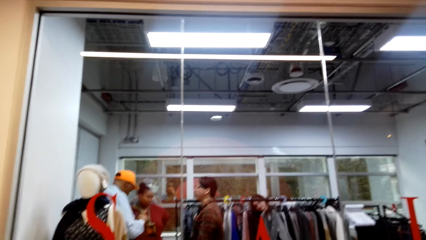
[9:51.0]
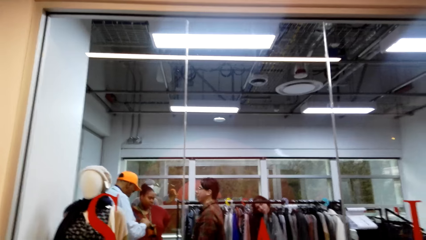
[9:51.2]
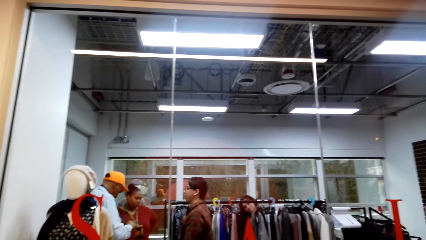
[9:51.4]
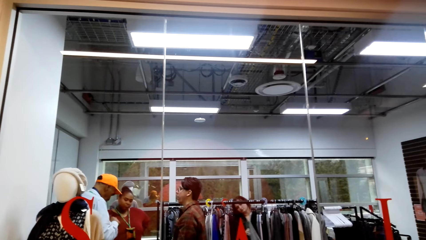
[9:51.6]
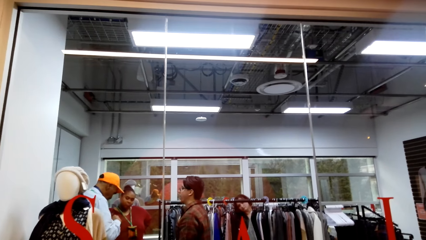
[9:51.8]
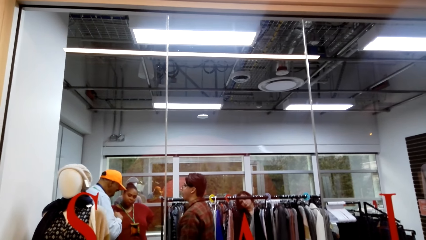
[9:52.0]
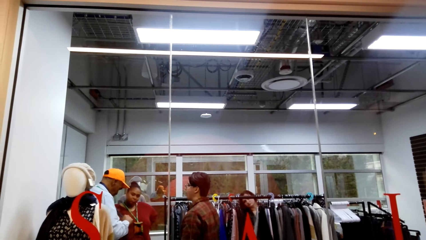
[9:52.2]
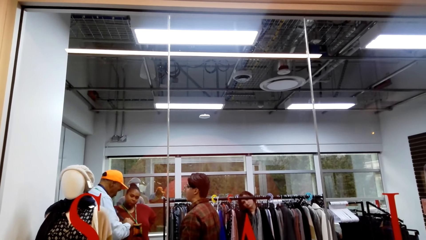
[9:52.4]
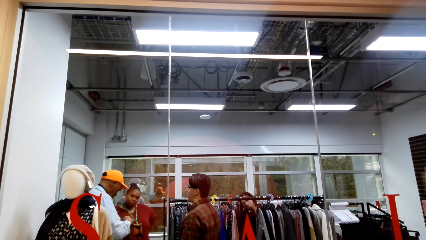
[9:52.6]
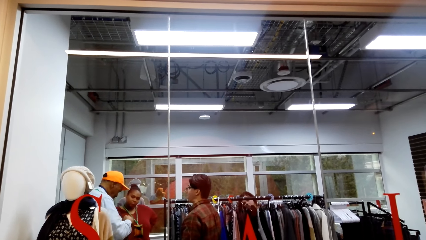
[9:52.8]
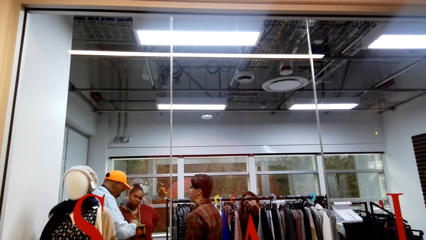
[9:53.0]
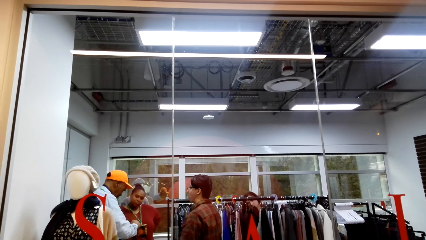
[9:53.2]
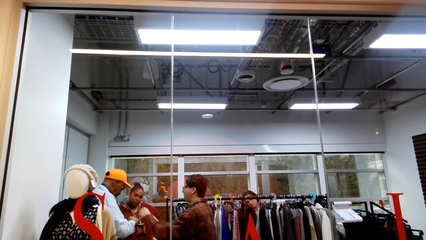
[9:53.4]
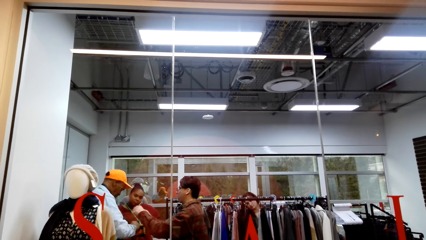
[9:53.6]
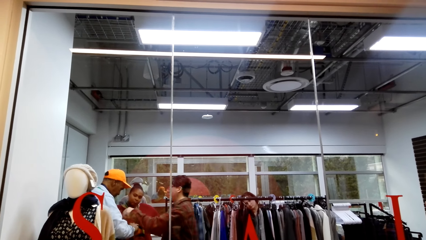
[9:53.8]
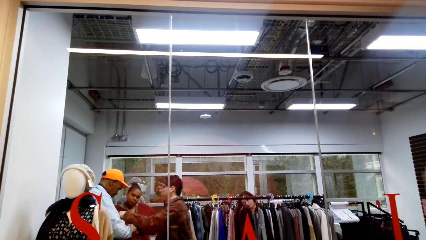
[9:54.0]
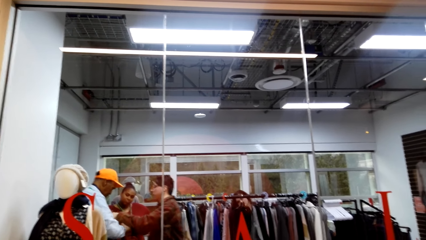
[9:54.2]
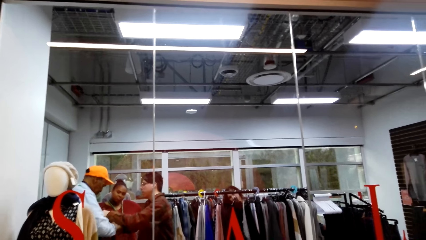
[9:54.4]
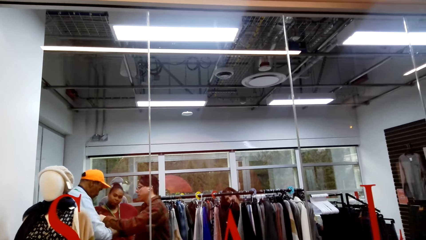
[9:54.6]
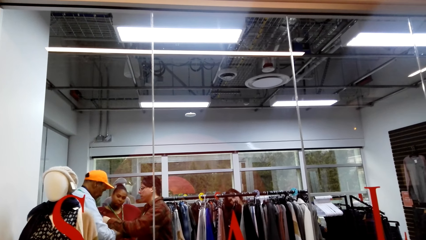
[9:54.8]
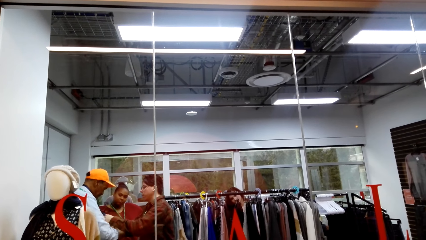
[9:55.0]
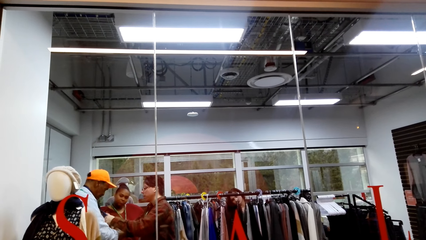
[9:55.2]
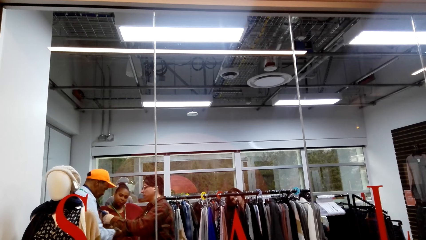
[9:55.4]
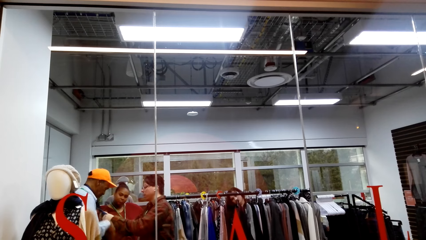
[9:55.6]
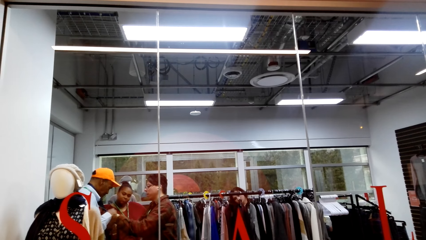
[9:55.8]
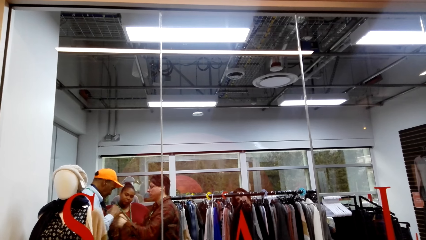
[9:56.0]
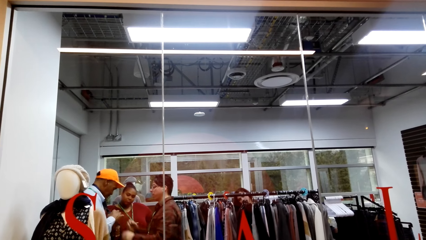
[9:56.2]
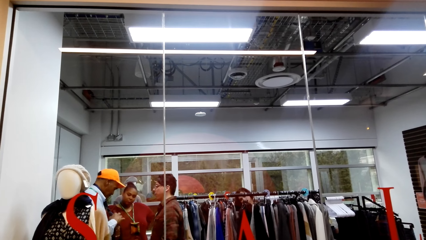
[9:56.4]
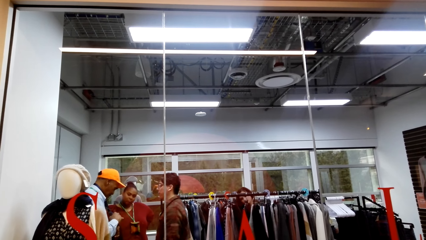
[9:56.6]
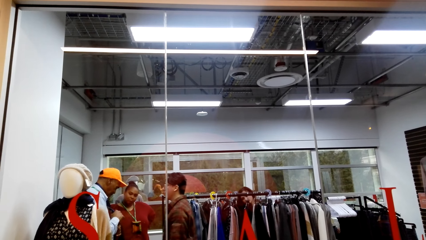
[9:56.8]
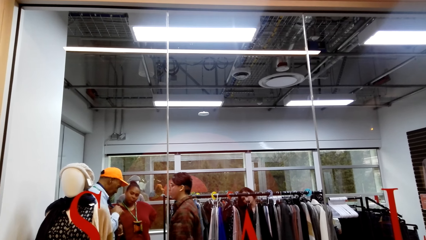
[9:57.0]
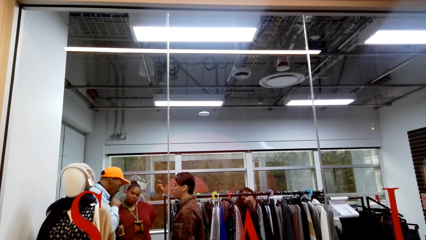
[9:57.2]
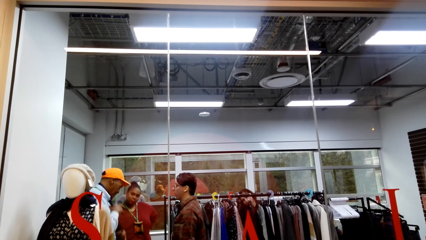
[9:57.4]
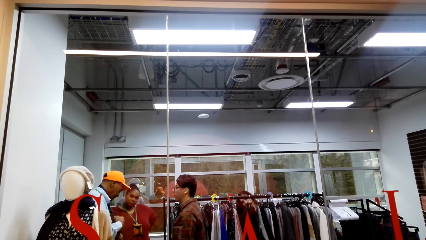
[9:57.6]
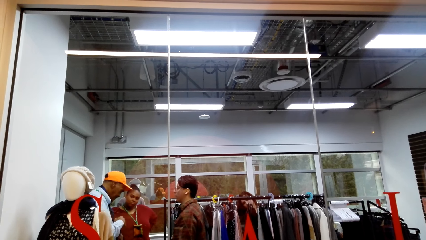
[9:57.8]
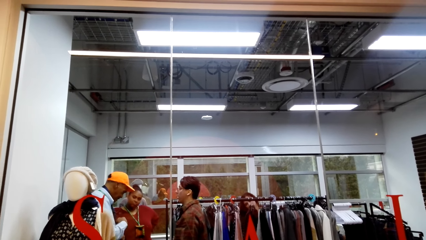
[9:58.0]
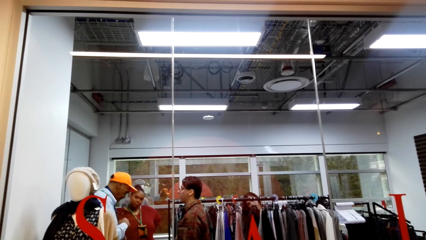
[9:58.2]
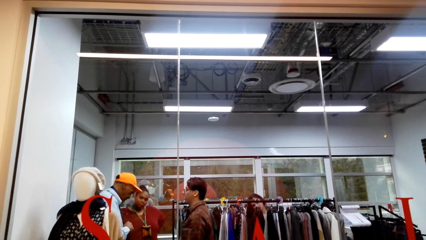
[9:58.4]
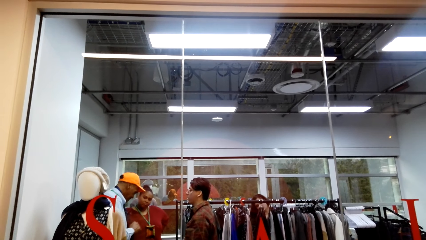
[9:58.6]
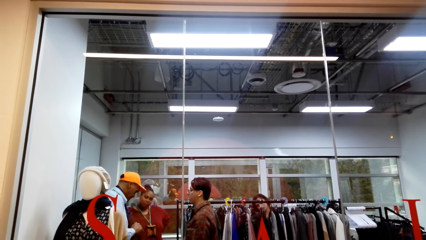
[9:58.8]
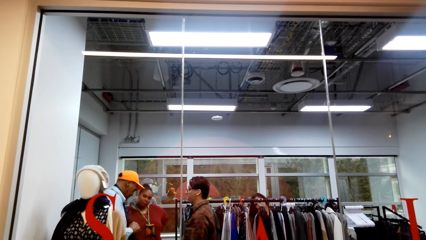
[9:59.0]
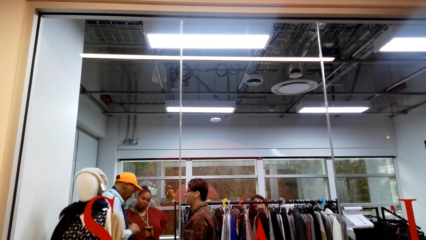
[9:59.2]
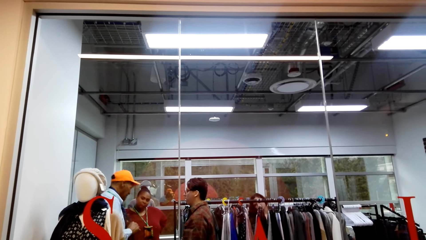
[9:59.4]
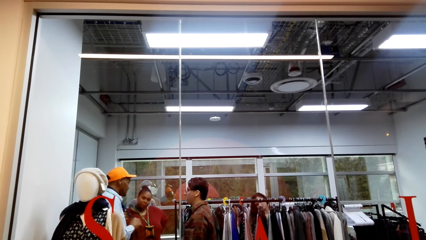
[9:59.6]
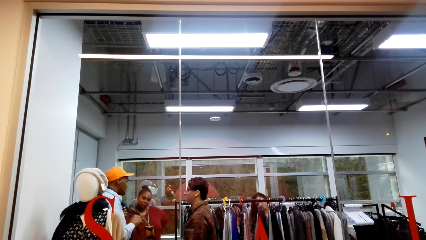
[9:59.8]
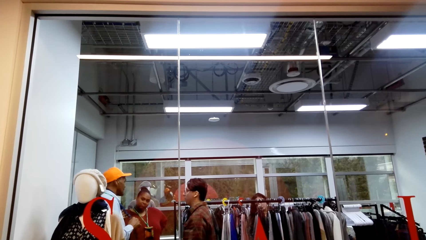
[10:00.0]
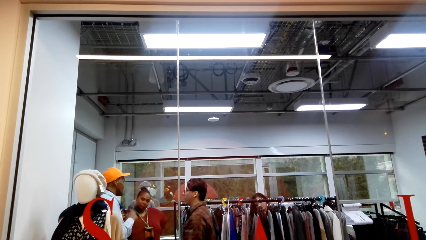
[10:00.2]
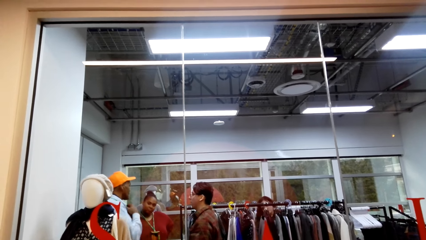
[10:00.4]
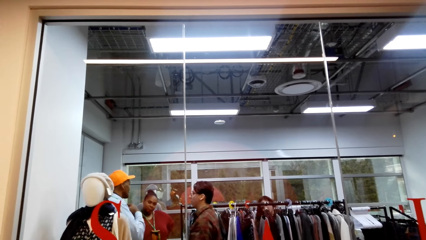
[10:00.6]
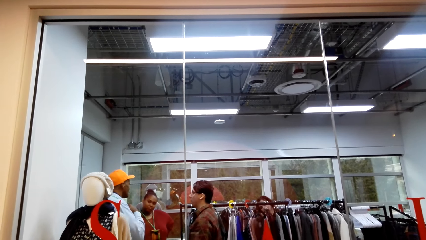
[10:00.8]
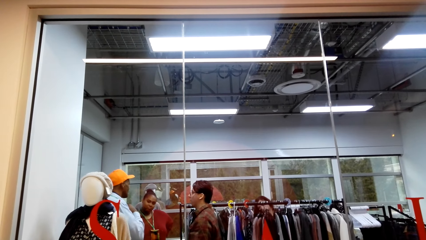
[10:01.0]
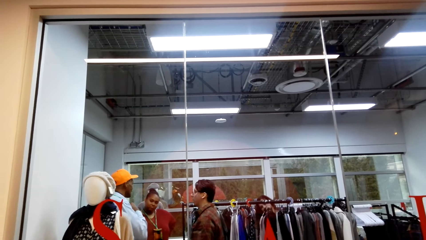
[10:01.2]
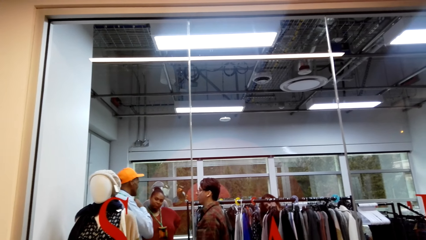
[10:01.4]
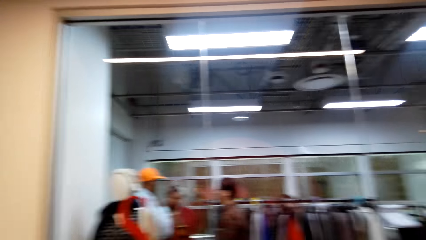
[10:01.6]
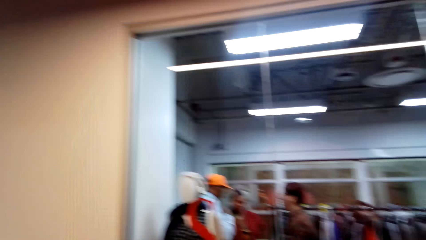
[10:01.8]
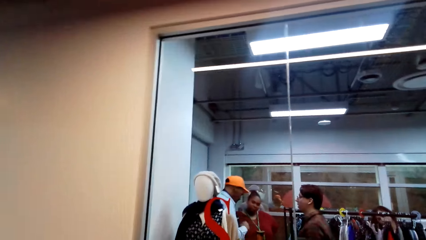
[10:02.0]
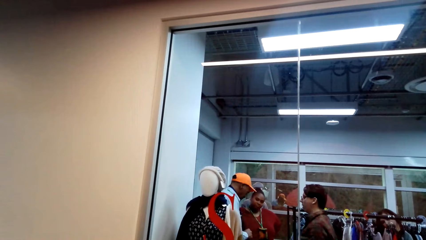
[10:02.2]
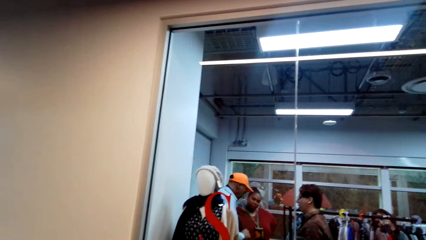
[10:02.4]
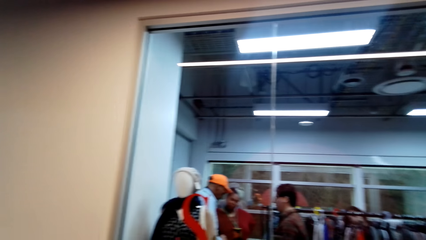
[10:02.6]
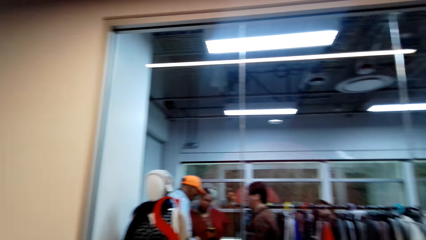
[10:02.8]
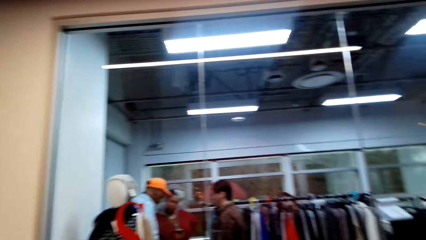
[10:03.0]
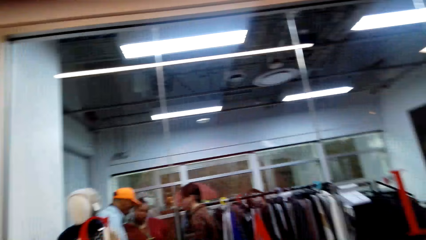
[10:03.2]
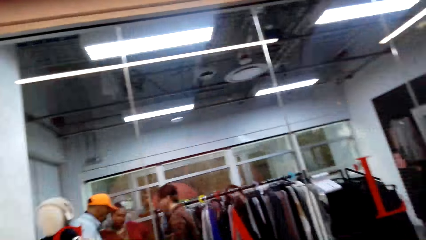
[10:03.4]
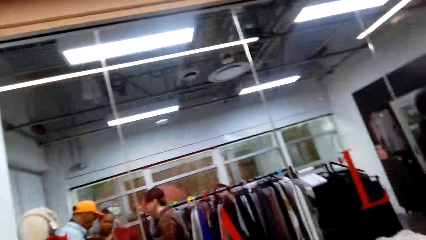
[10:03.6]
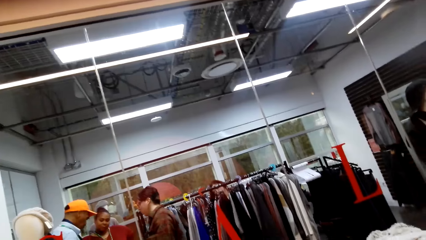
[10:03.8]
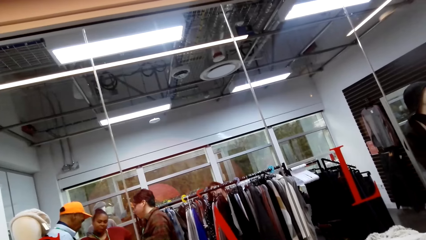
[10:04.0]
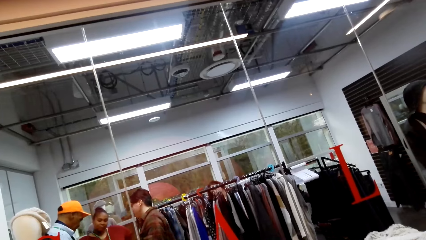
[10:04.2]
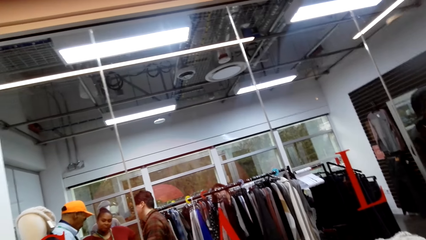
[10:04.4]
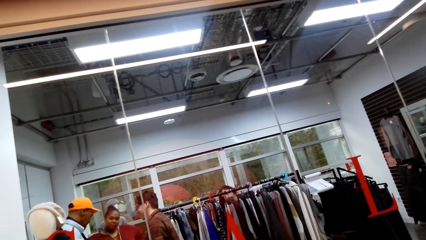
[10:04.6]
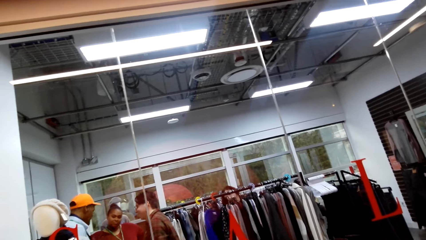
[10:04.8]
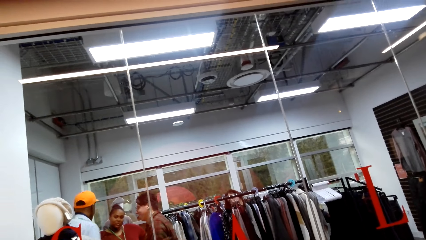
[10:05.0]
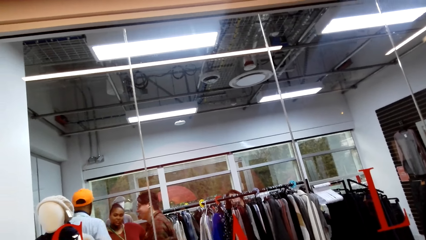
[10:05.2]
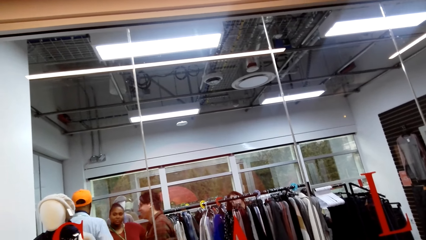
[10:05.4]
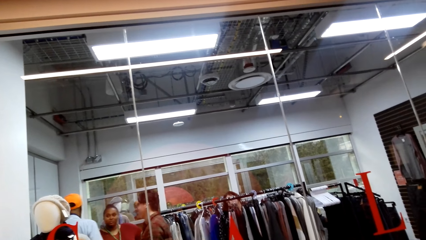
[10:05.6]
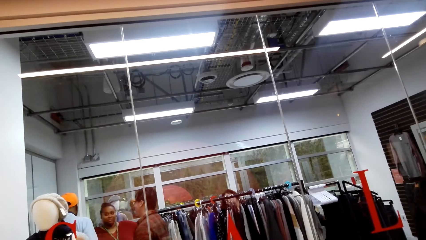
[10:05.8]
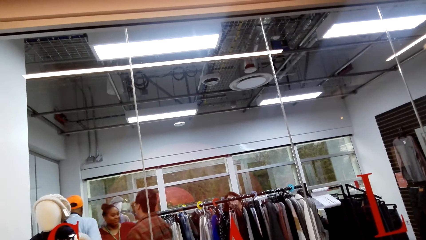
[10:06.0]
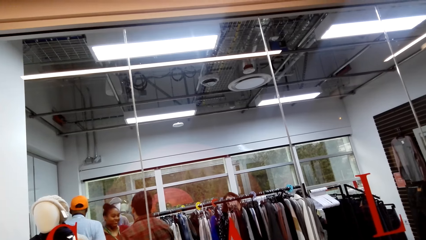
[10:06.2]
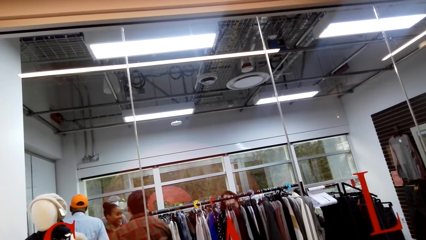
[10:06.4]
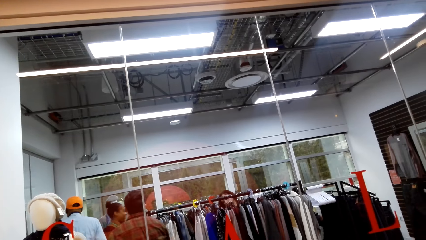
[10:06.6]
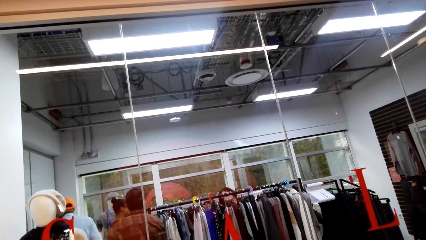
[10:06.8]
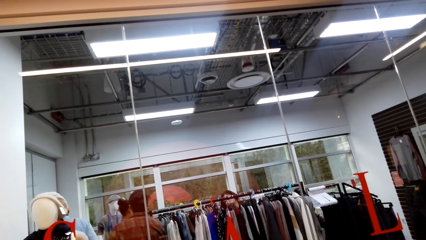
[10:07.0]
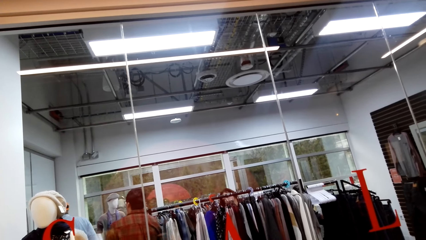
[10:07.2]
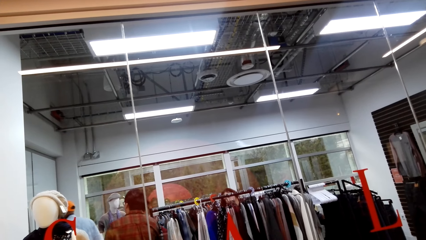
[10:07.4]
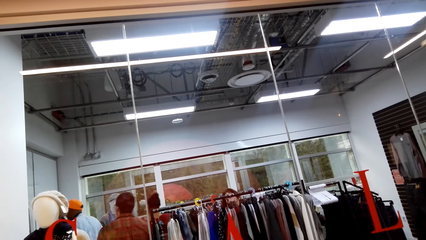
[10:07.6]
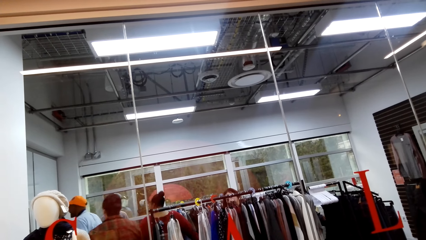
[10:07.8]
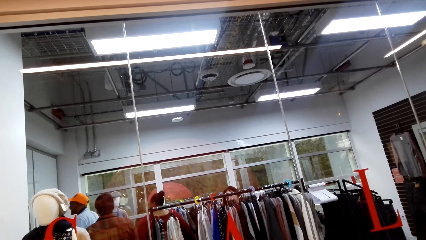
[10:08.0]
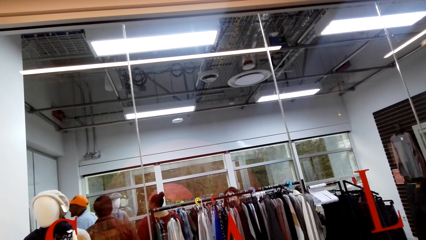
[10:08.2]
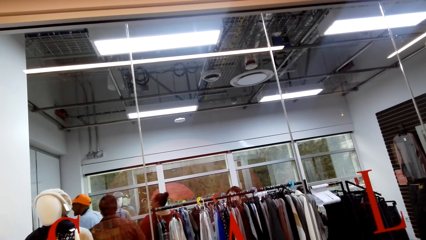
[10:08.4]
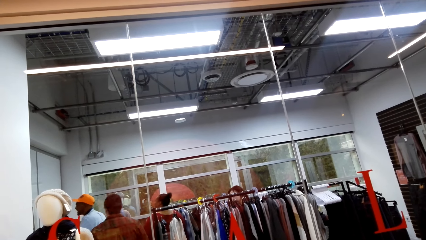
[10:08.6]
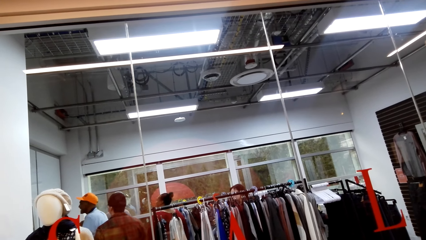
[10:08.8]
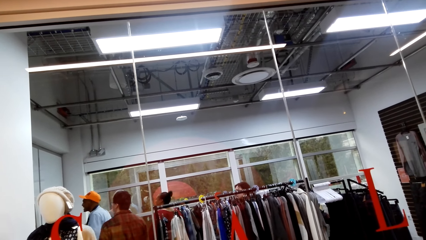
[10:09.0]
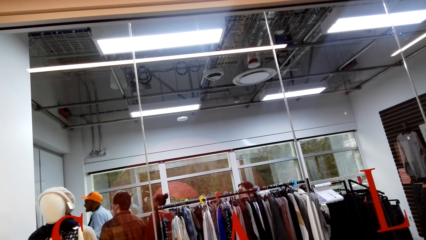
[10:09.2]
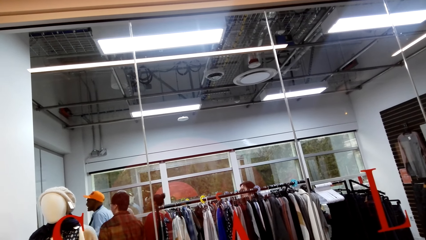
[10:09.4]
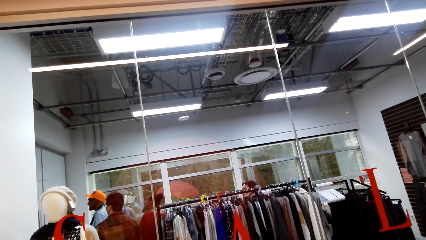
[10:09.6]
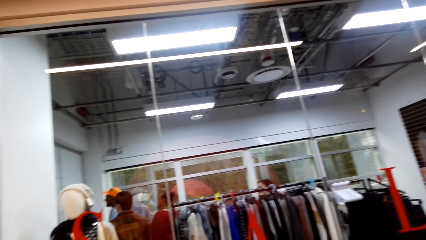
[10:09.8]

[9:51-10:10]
The person talks to the camera wearer. The camera wearer talks to the person. A lady checks clothes on the hang line.
